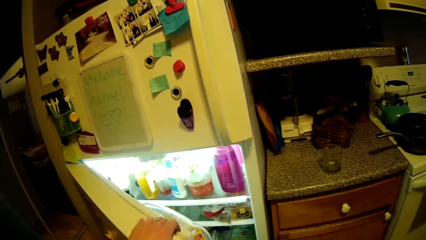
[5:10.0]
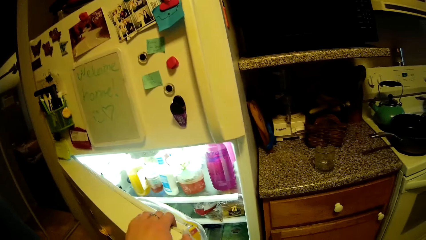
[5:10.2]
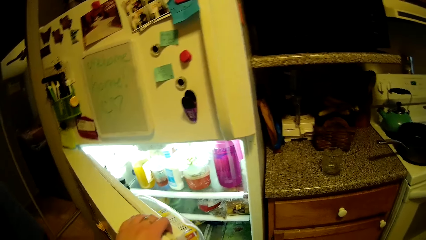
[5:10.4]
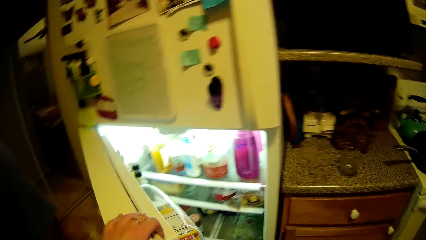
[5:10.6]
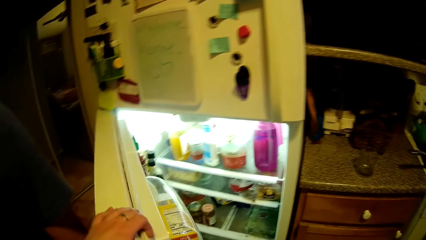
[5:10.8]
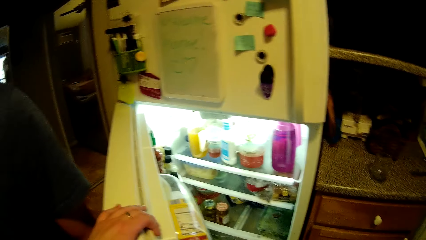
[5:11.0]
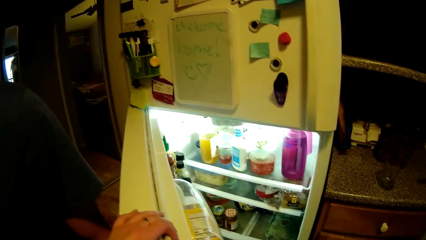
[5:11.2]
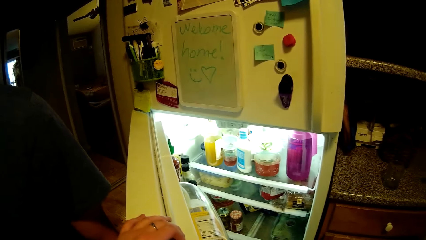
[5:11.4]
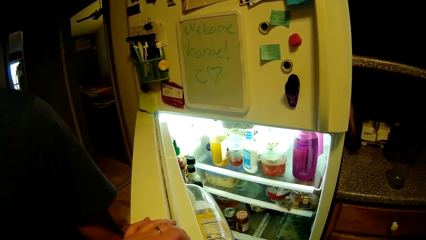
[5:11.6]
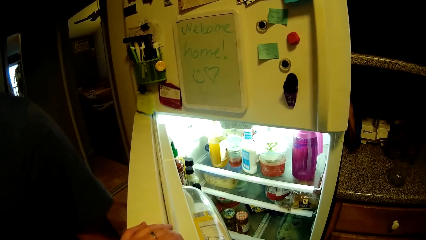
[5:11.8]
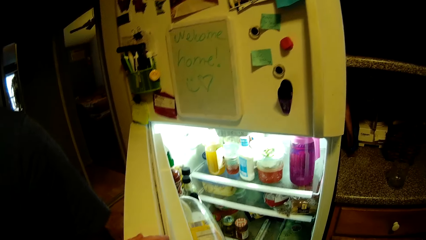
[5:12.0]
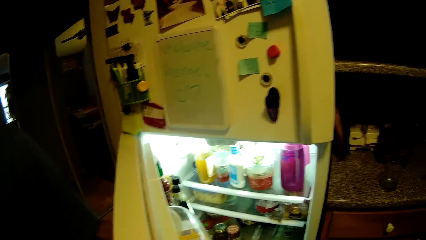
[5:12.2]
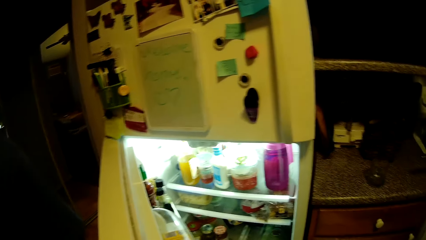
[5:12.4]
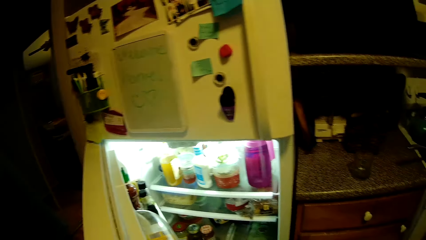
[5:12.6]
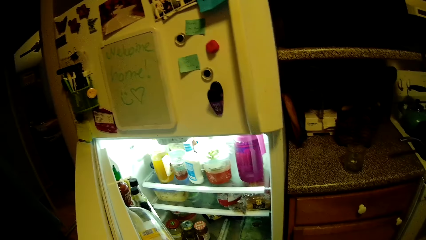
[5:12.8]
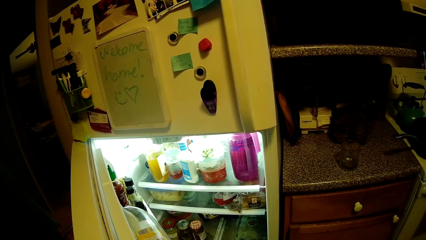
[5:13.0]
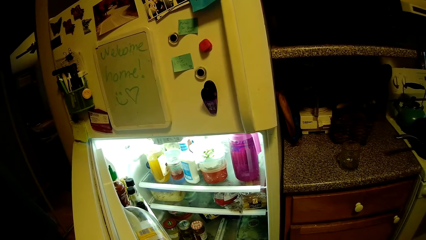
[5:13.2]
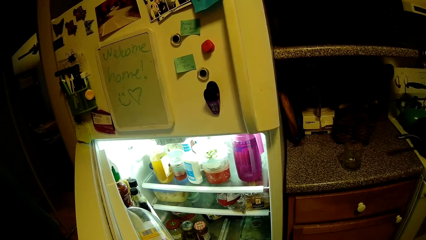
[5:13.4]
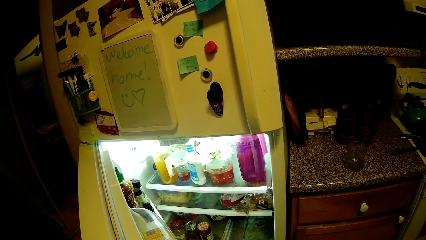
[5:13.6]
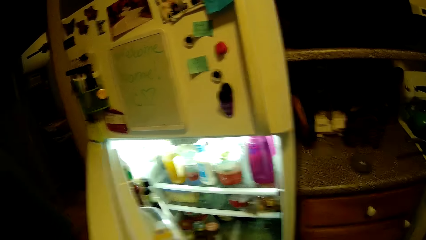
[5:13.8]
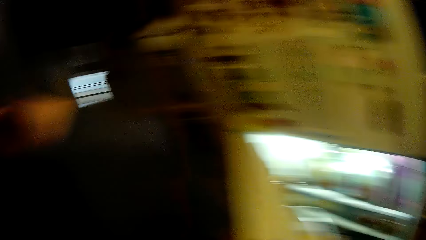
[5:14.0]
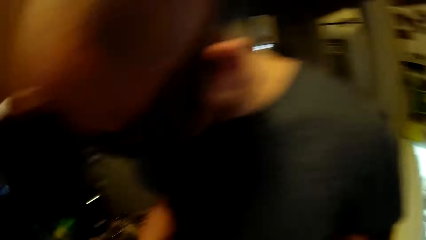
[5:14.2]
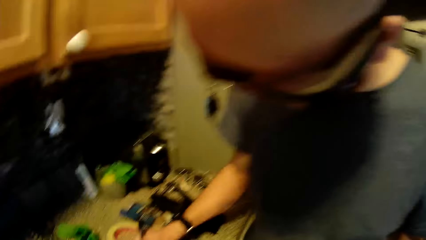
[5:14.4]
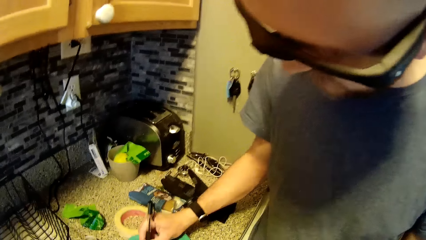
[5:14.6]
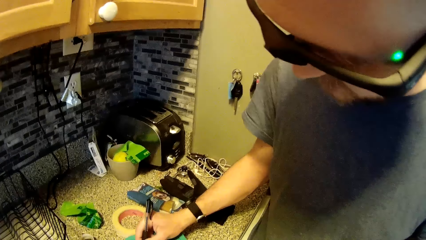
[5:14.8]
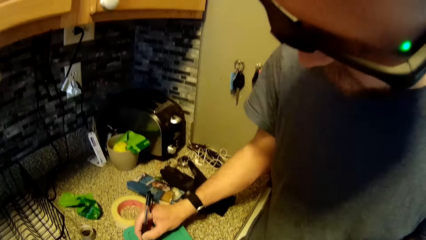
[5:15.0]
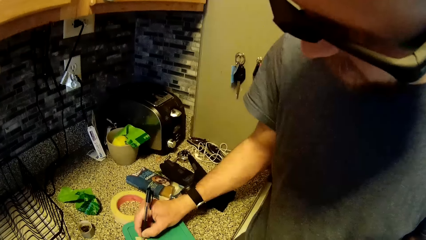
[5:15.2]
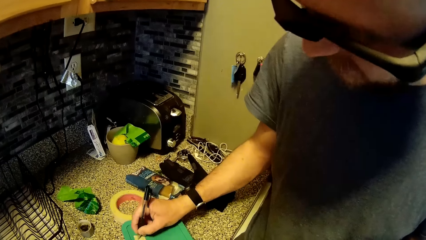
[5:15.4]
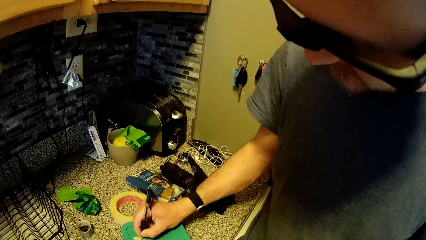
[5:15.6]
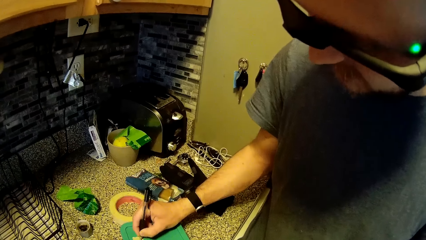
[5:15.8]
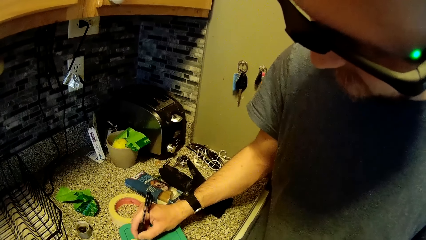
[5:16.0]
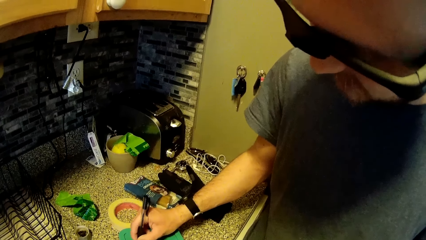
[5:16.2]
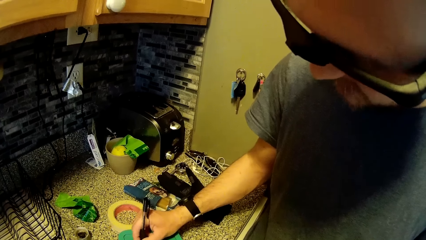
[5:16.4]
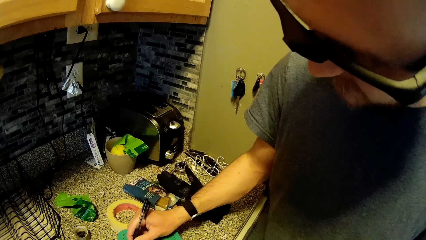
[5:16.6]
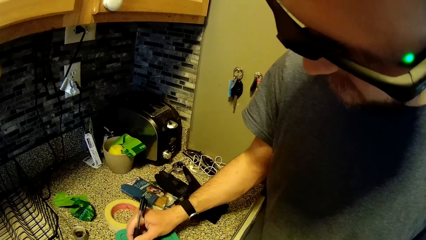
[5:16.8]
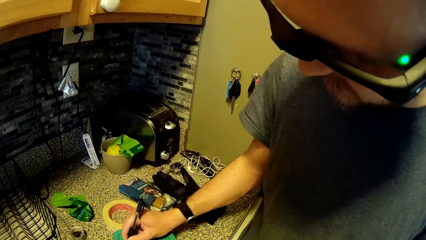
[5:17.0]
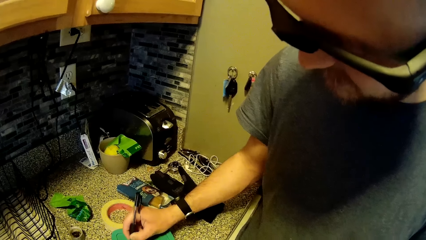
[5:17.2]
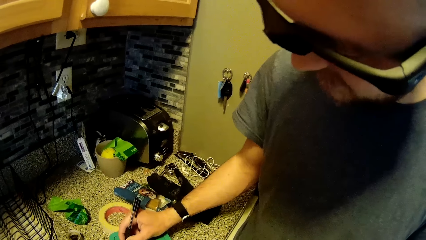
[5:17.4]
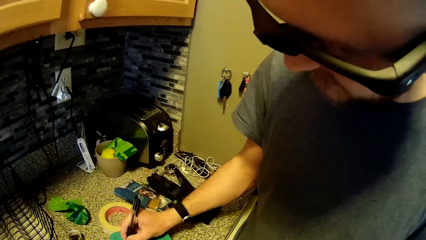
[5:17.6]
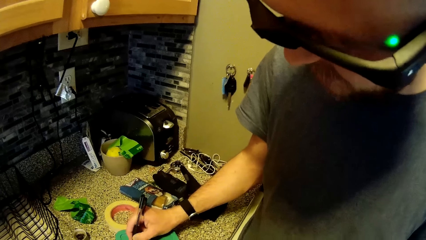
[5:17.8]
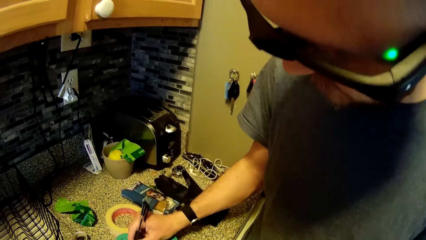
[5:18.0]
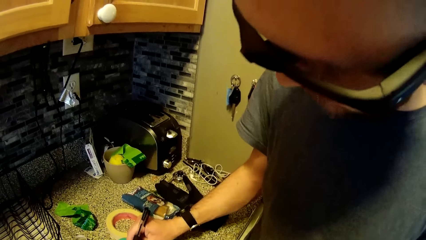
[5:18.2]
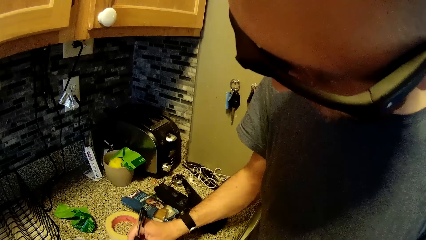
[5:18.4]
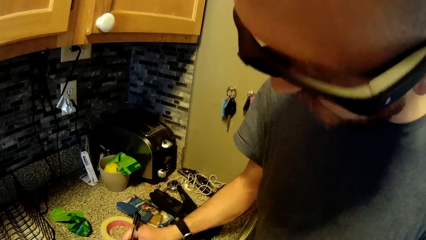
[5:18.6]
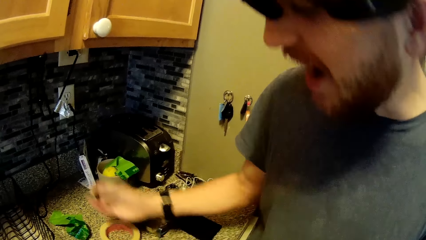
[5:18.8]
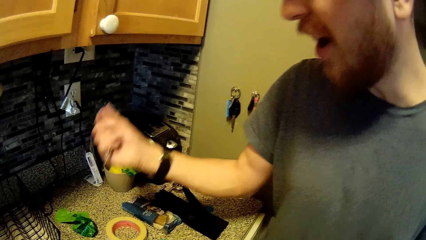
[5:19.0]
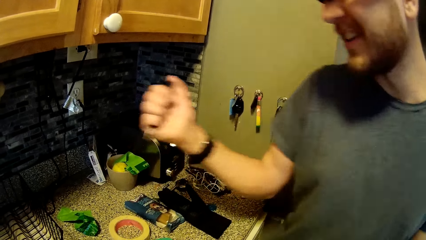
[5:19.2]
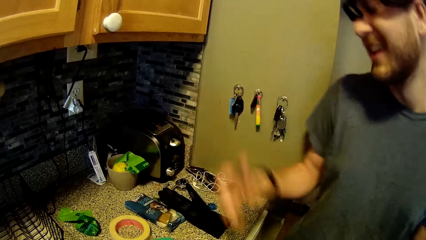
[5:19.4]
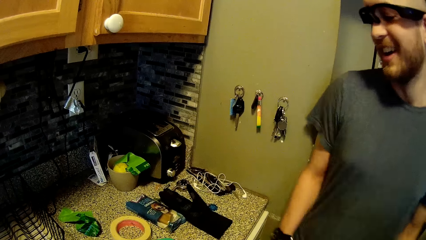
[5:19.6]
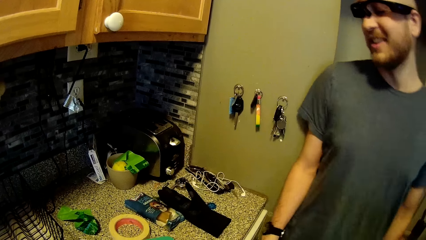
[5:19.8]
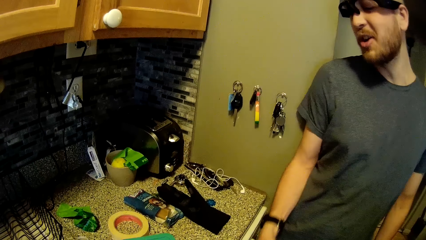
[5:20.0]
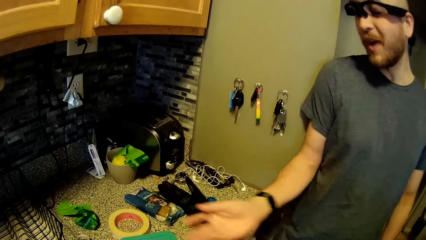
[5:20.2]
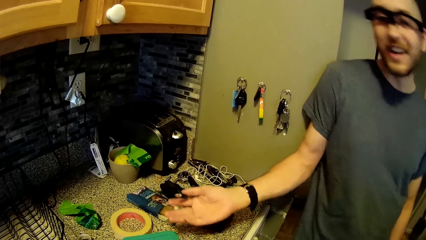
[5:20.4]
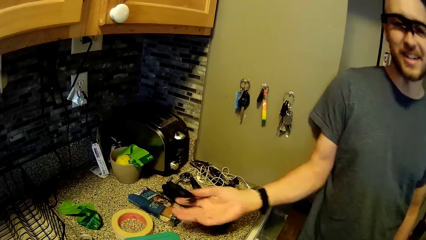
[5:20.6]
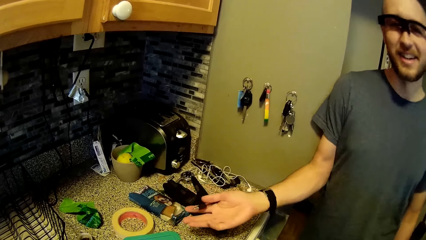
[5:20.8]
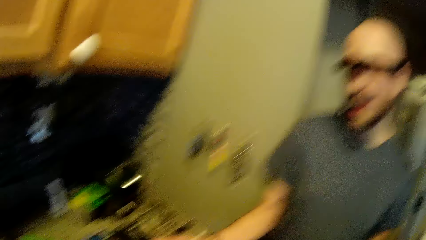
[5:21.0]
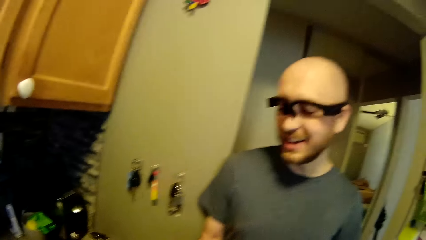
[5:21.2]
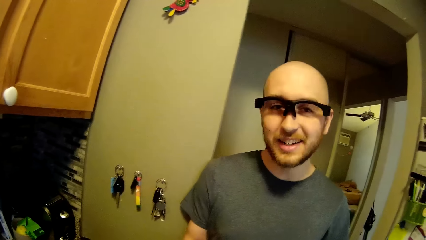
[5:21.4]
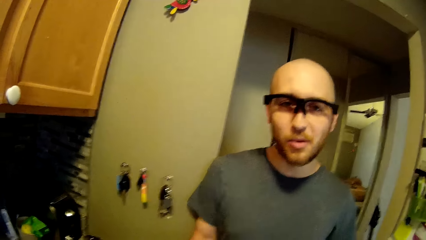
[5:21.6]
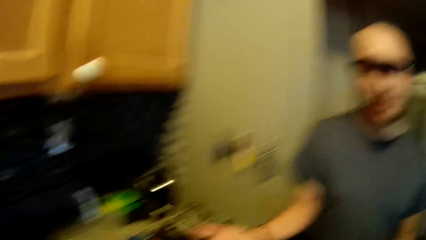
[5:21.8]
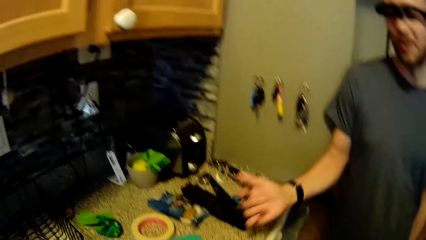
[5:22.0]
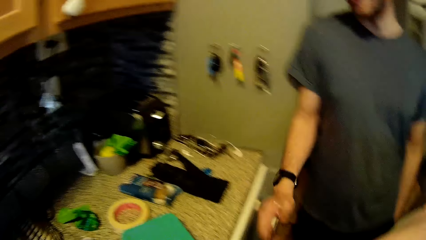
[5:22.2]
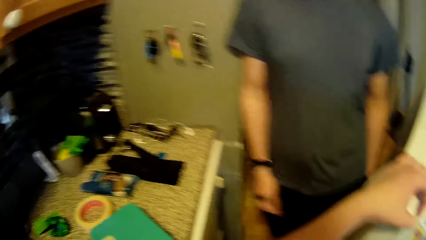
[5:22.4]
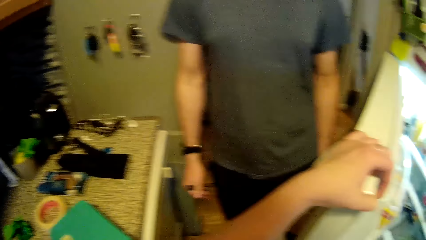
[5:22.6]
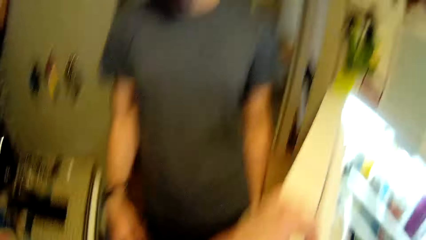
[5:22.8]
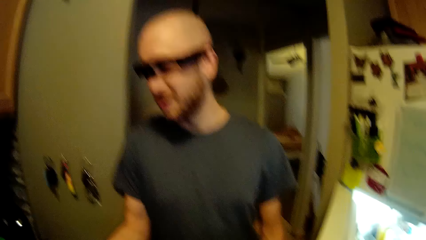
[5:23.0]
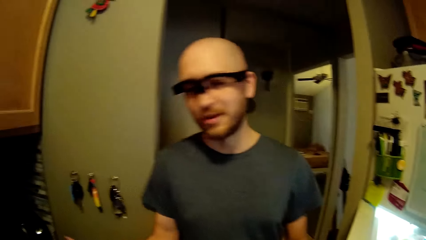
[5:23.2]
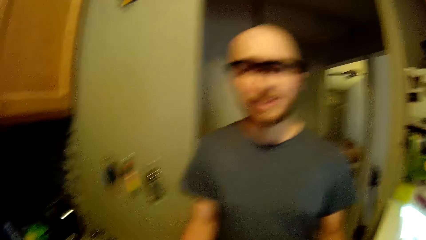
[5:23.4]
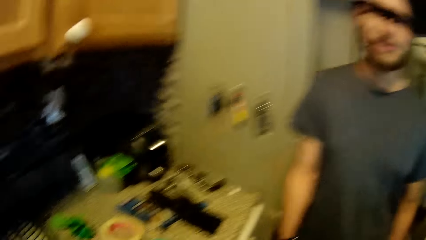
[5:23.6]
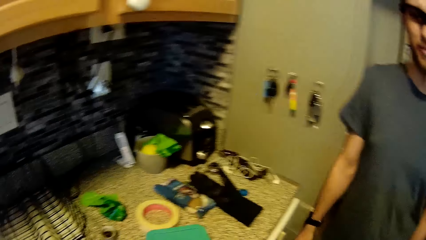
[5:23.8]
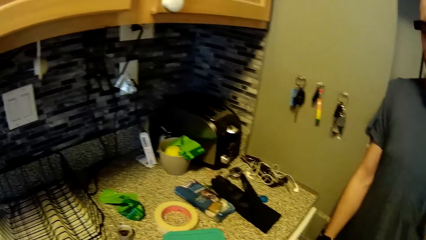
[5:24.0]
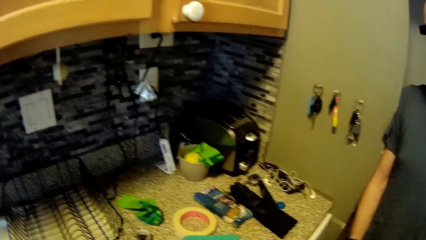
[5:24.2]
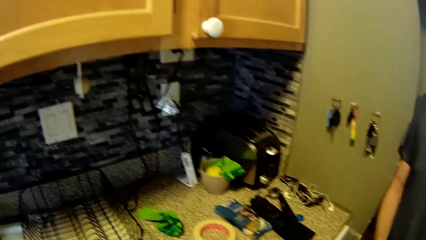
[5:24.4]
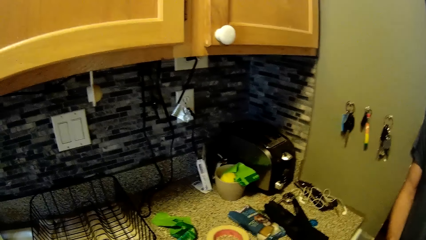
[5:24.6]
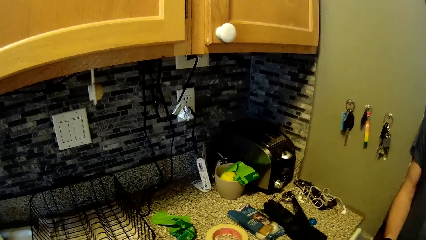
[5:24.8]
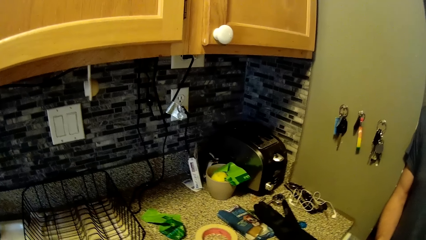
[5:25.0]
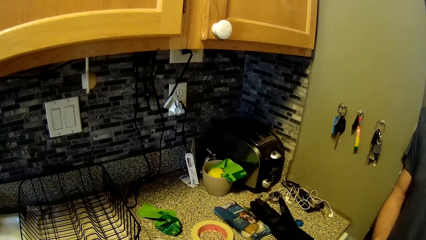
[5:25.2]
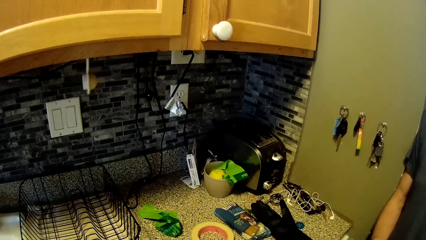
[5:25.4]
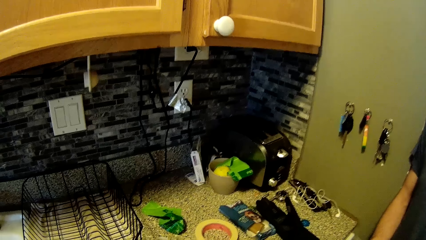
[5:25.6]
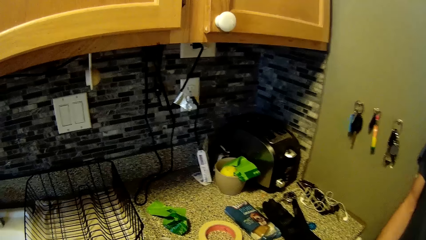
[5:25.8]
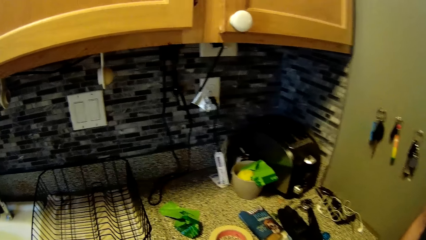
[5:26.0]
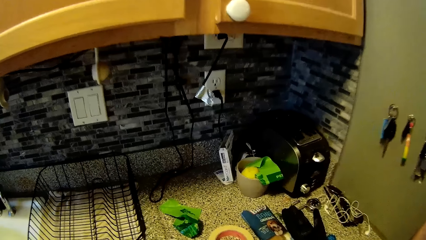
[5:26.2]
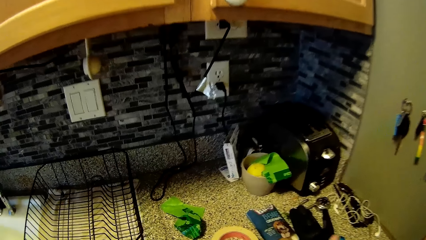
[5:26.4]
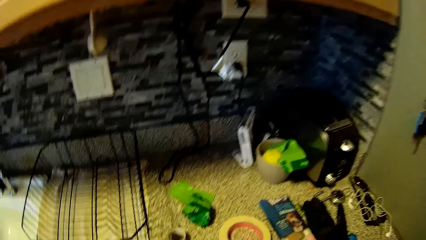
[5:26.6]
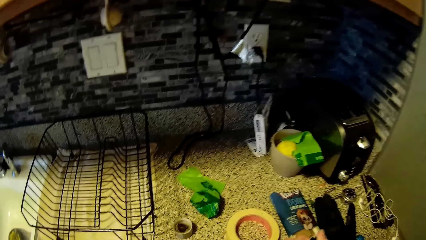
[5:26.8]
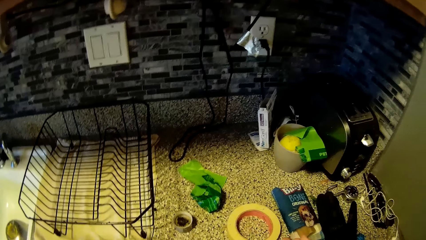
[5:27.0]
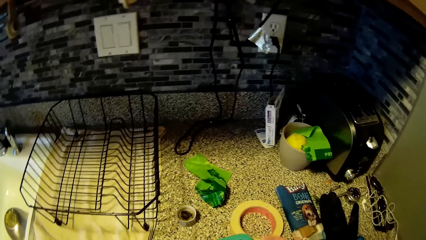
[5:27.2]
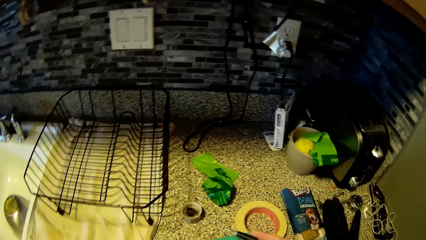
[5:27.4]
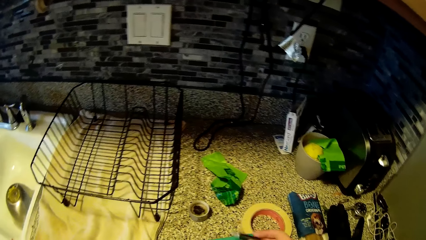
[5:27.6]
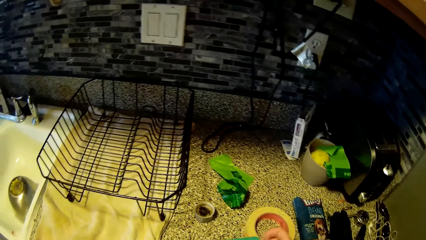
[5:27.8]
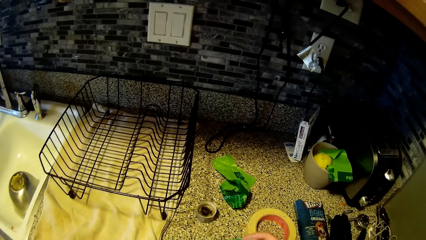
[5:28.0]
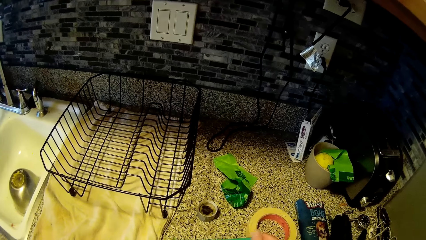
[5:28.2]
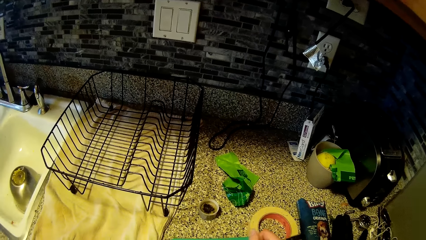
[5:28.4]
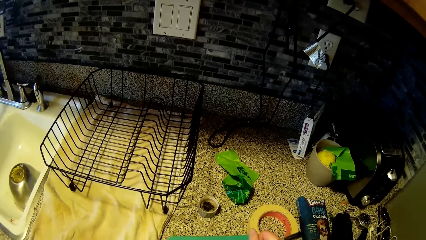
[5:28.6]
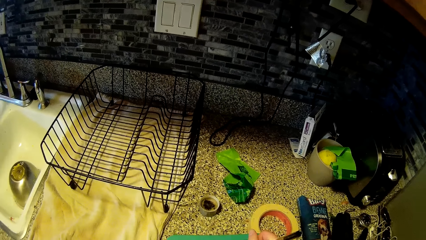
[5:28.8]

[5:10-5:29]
The man moves the hand.
